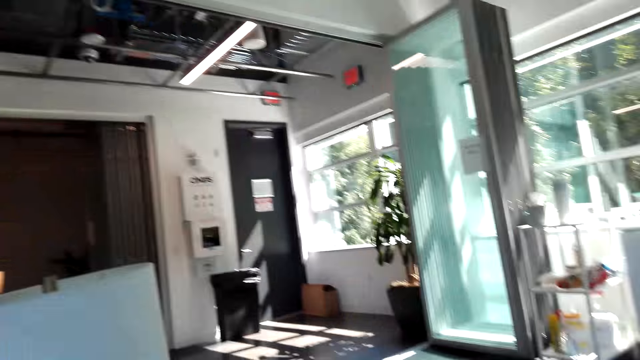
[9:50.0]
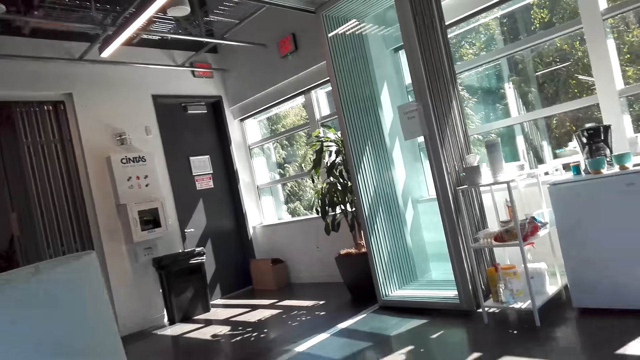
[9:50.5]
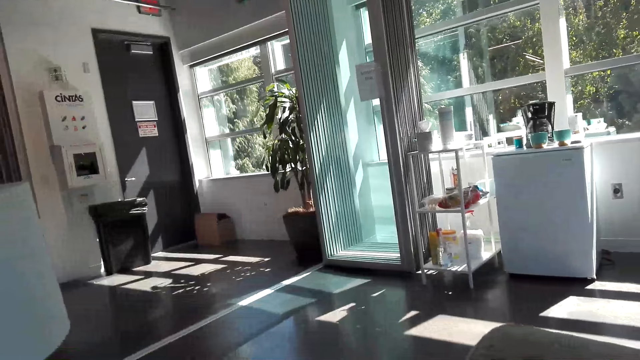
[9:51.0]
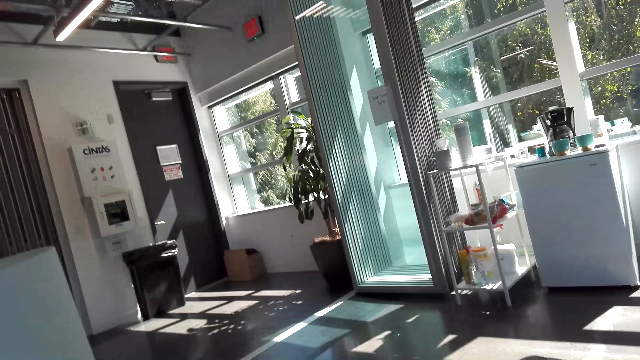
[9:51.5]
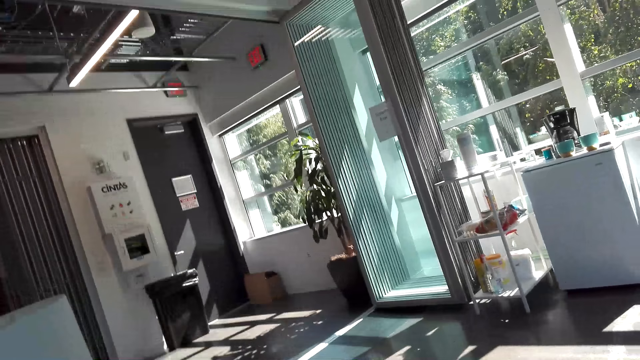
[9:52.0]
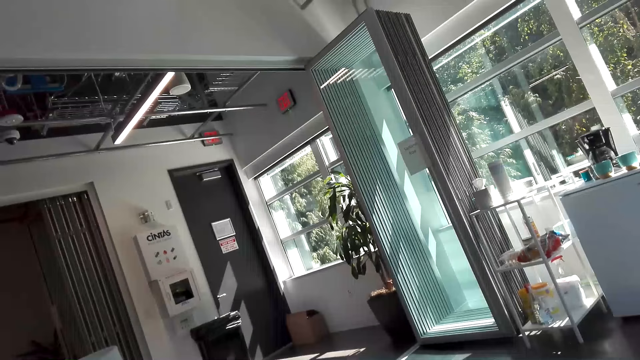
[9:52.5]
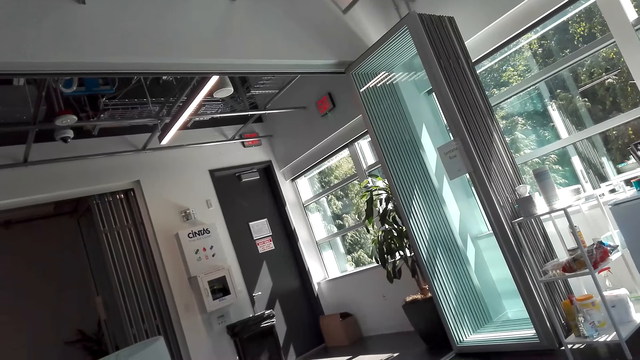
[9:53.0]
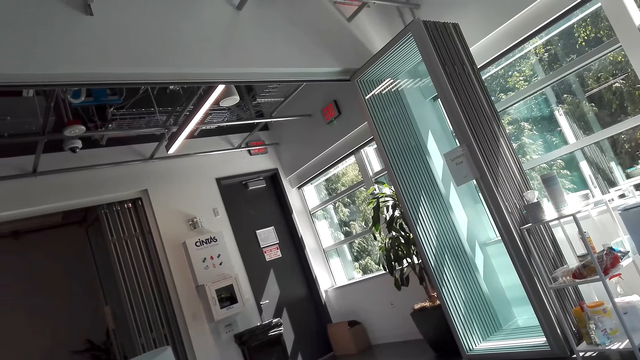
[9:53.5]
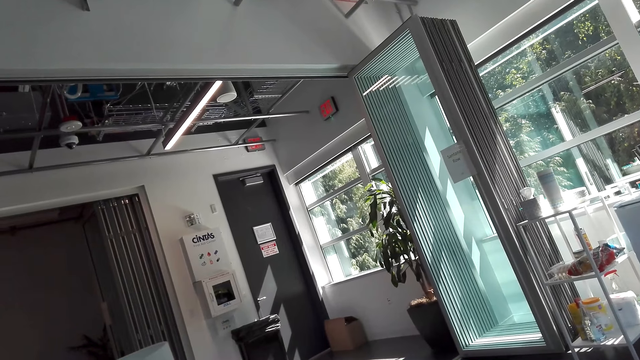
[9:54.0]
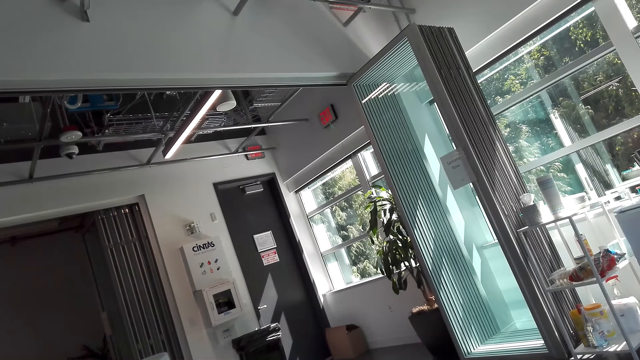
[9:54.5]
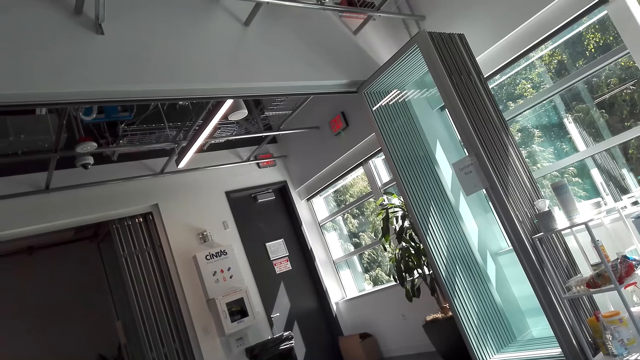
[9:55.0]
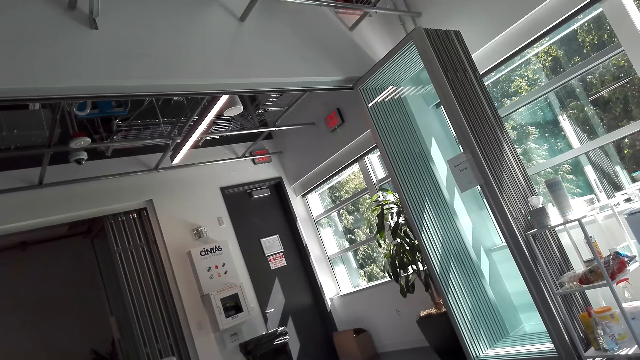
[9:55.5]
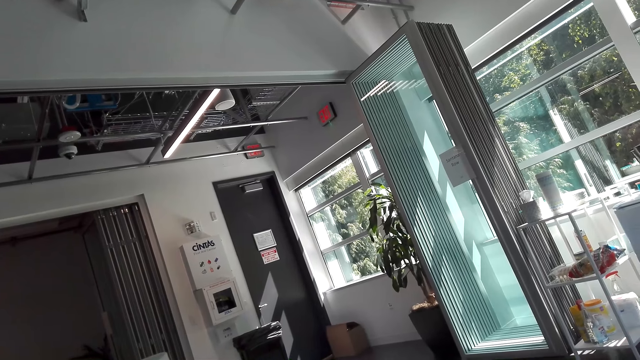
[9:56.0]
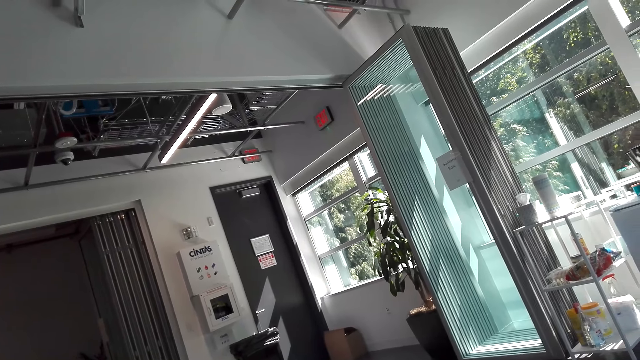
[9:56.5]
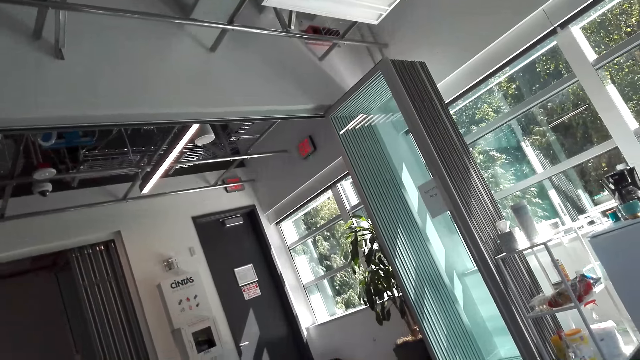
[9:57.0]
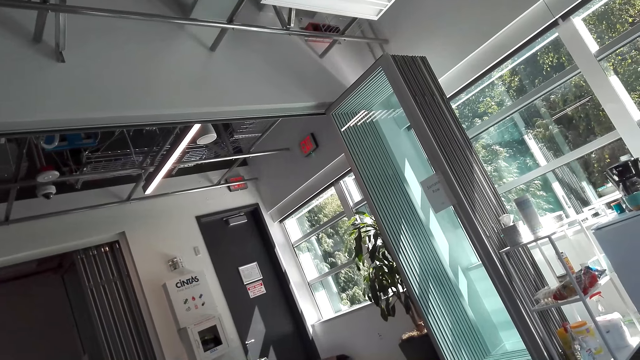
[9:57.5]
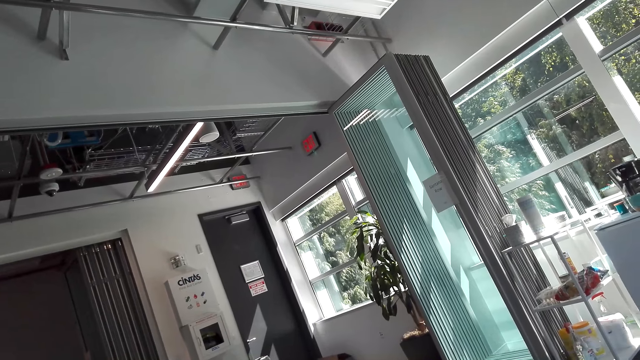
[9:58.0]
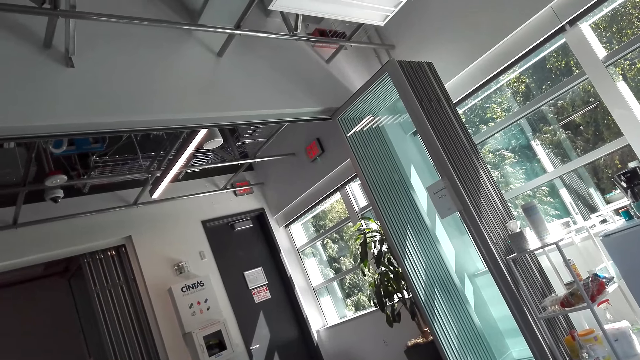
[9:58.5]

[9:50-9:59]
The camera wearer looks around the room.

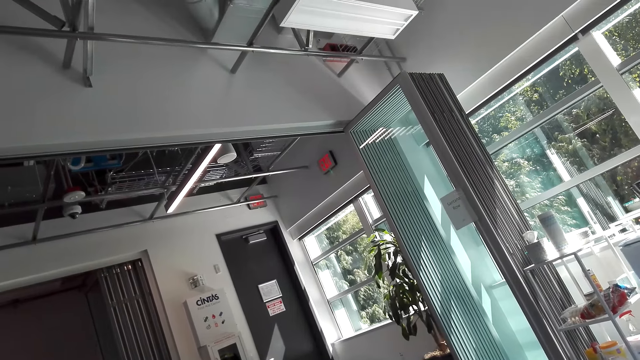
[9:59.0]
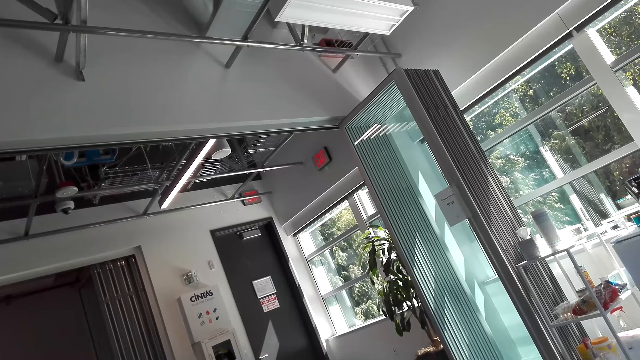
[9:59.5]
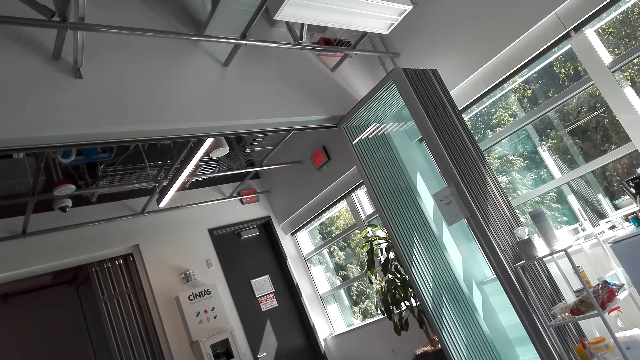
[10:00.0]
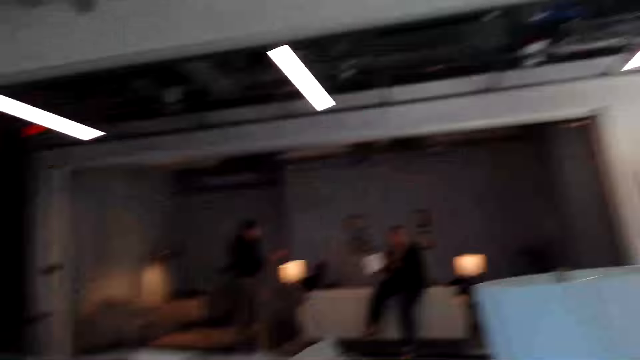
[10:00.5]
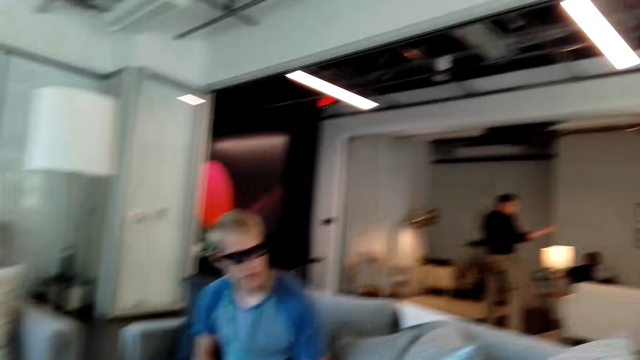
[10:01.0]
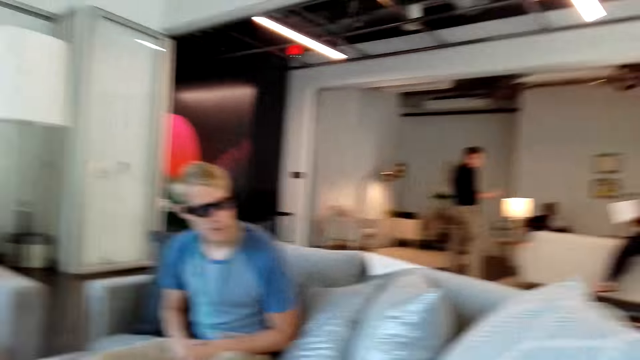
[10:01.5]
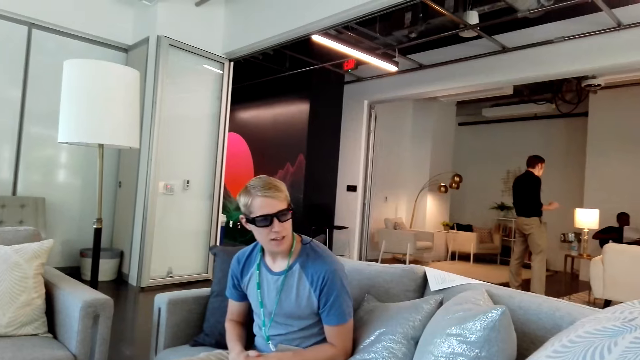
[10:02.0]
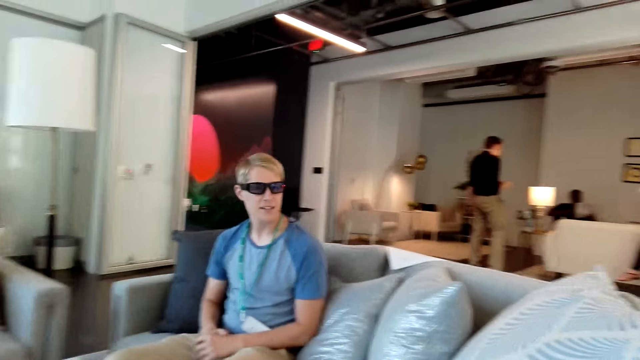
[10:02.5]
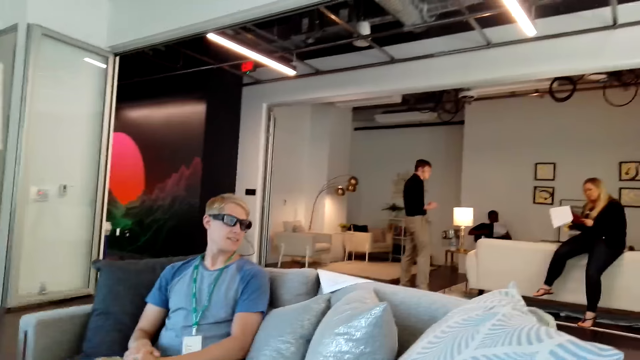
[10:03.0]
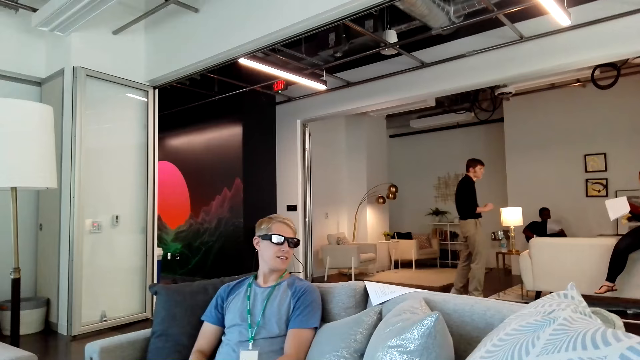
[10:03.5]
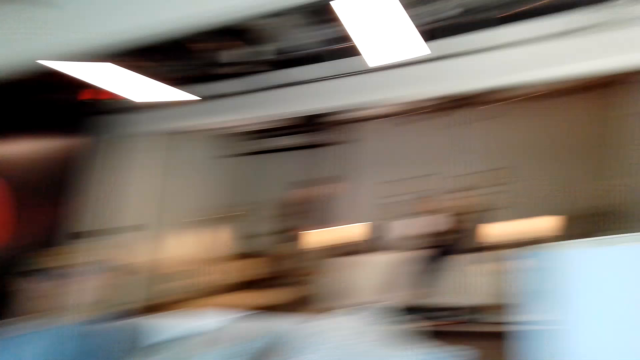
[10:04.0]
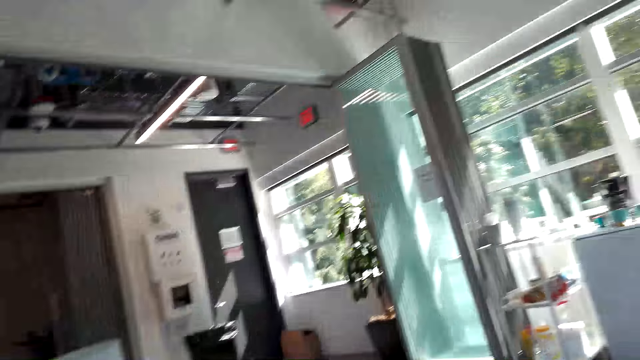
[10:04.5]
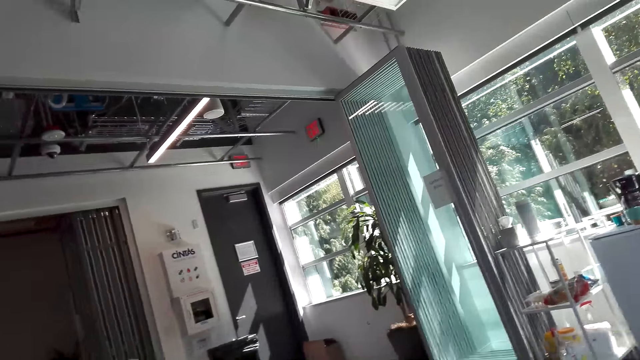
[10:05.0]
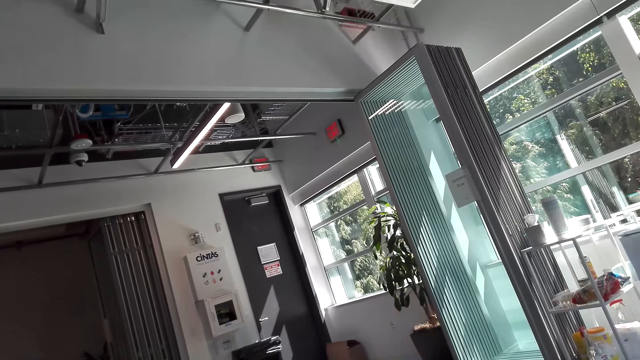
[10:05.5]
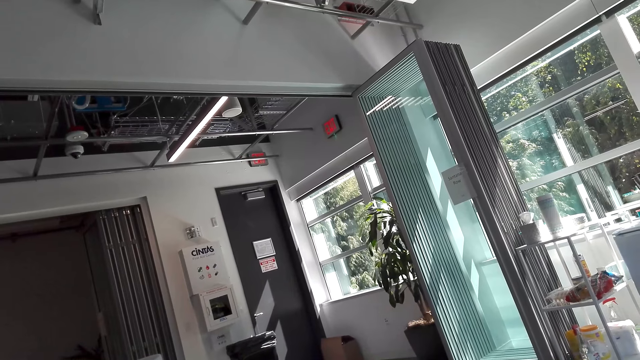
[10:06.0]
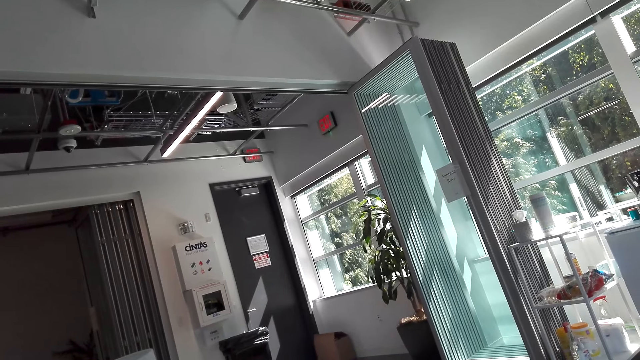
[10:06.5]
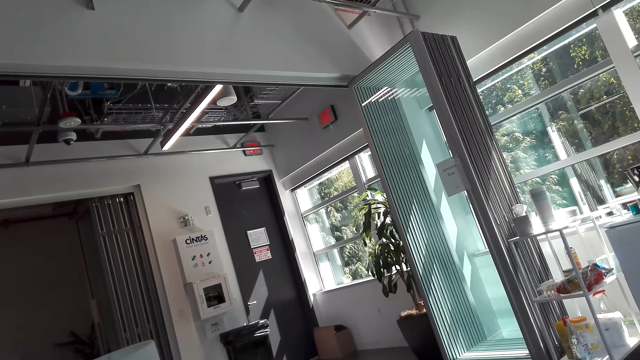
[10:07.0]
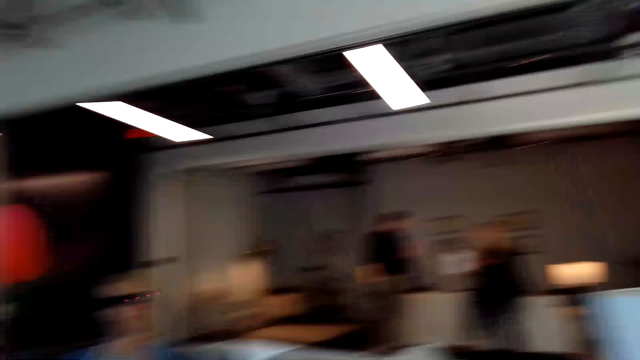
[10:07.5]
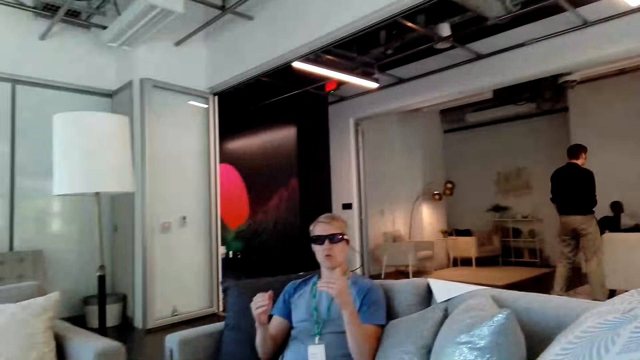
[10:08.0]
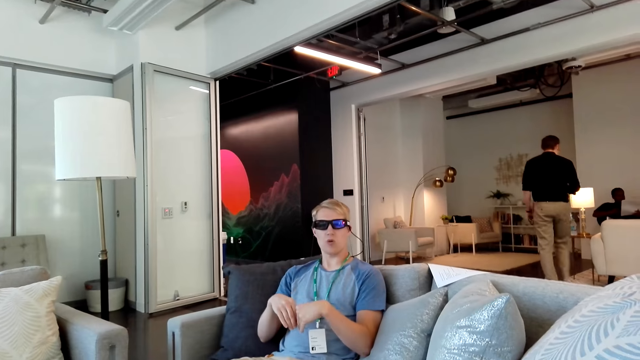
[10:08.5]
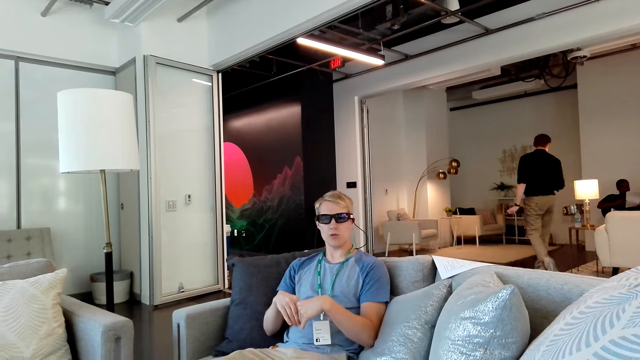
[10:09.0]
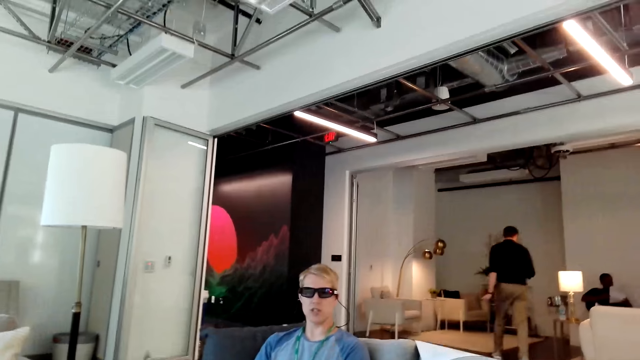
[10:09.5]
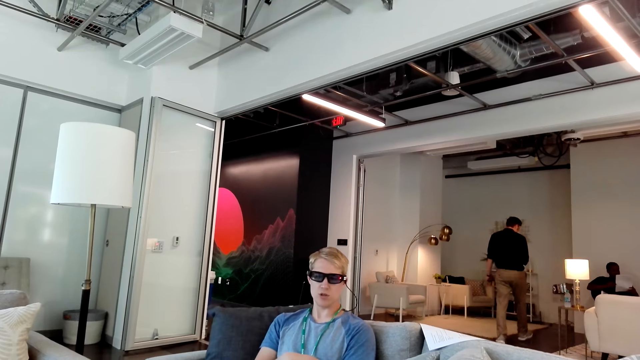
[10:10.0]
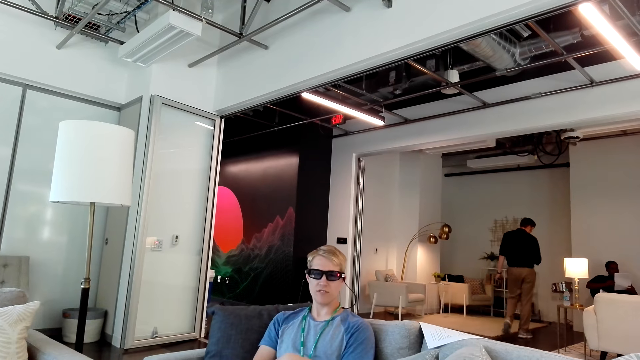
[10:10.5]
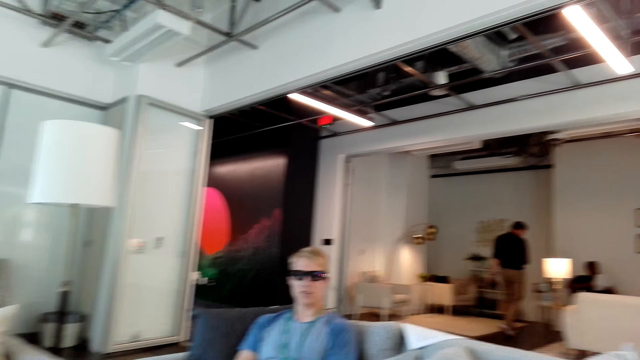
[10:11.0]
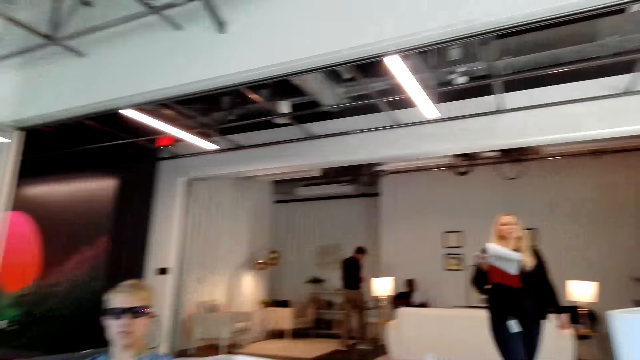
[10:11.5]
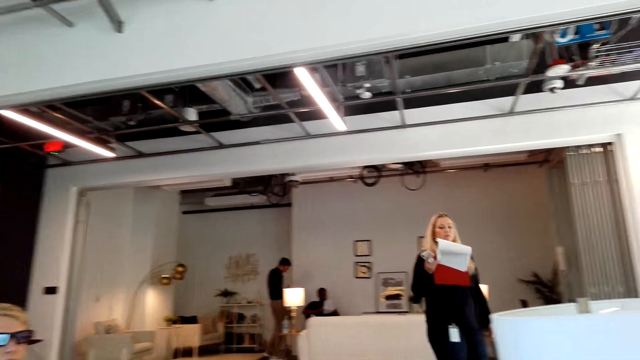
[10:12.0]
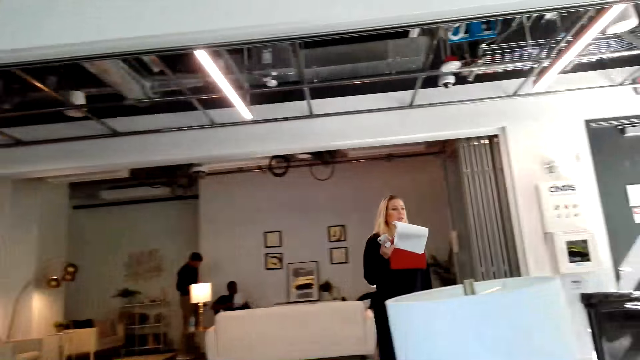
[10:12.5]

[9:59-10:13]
The camera wearer looks at a man. They look around the room. The man gestures at the camera wearer. The camera wearer talks to the man.
